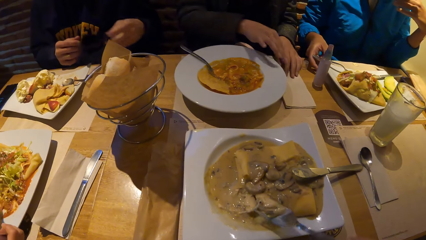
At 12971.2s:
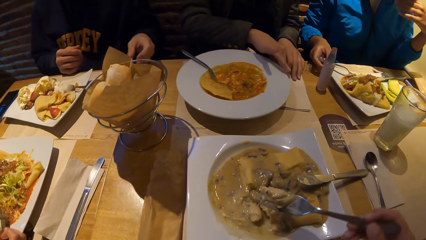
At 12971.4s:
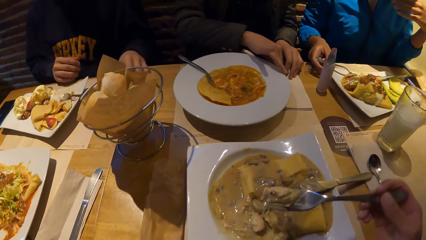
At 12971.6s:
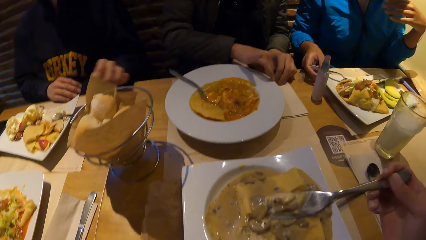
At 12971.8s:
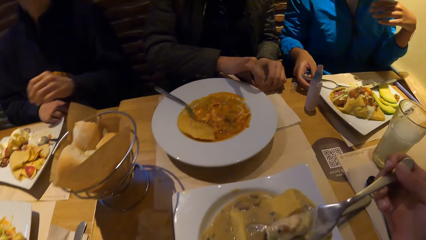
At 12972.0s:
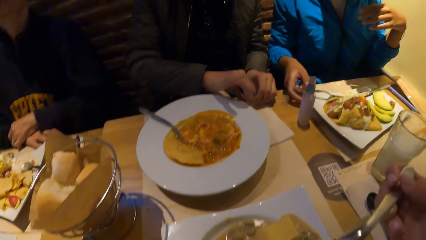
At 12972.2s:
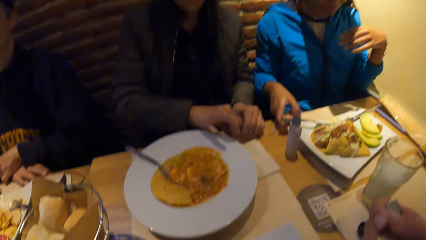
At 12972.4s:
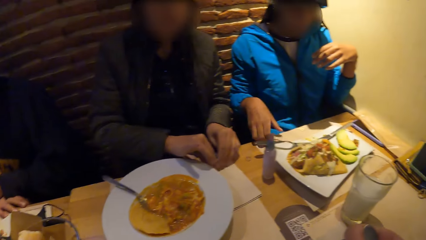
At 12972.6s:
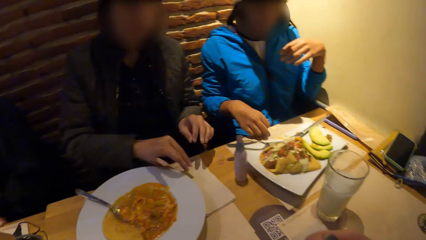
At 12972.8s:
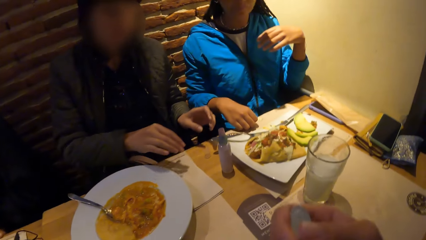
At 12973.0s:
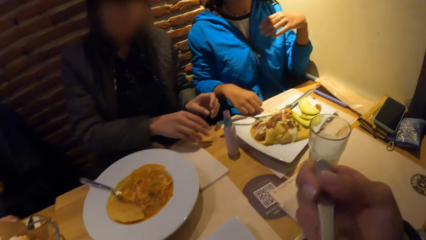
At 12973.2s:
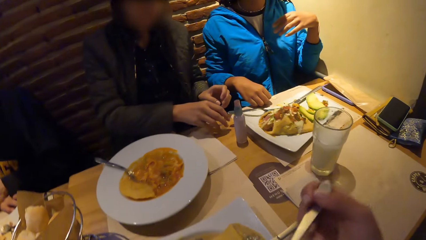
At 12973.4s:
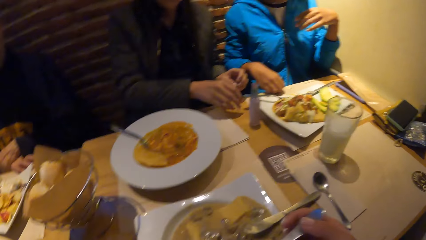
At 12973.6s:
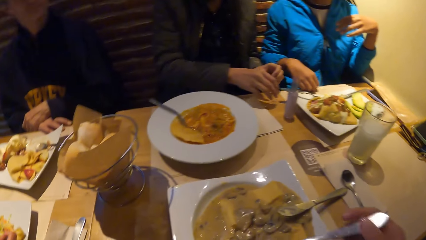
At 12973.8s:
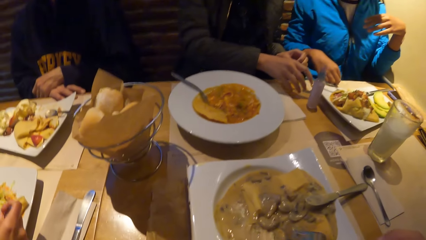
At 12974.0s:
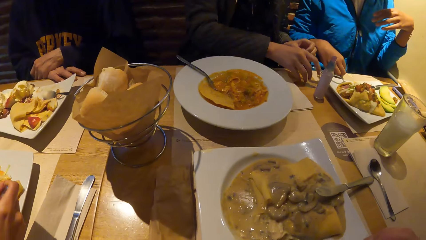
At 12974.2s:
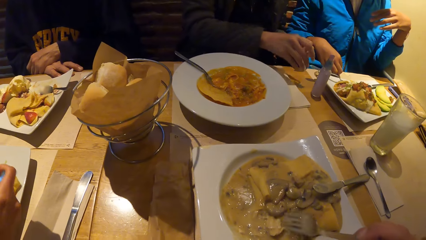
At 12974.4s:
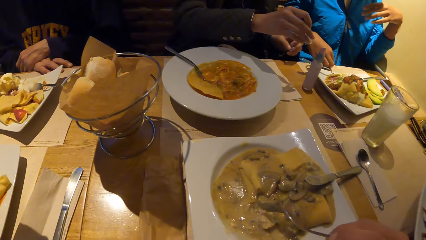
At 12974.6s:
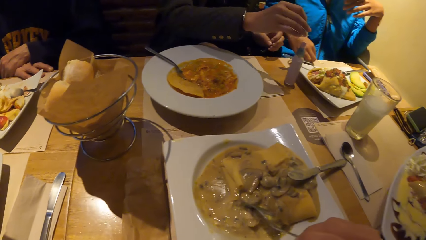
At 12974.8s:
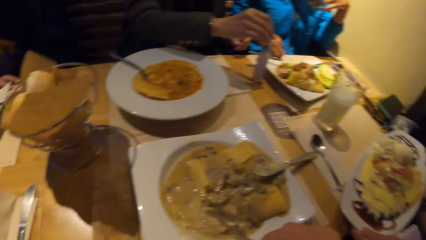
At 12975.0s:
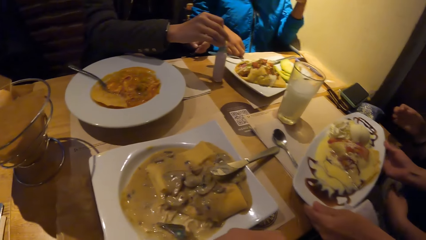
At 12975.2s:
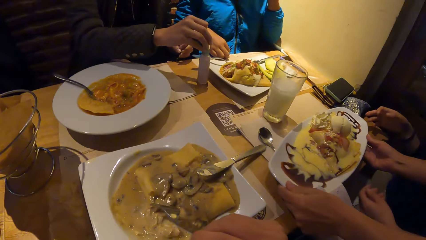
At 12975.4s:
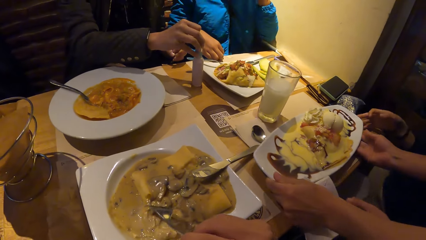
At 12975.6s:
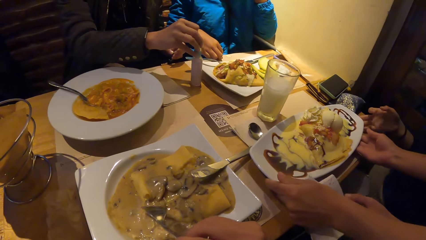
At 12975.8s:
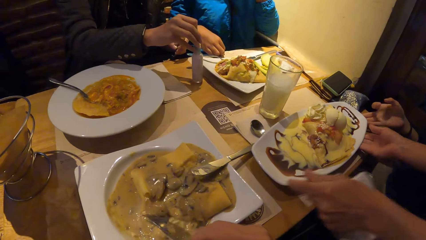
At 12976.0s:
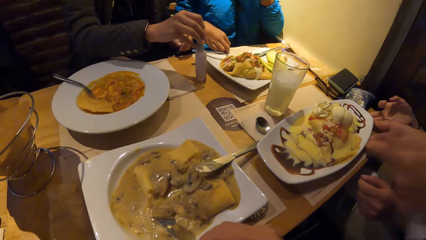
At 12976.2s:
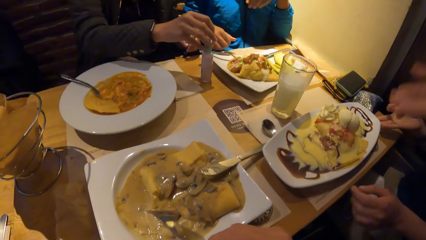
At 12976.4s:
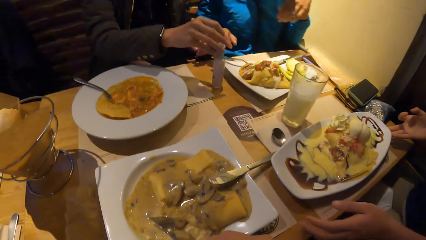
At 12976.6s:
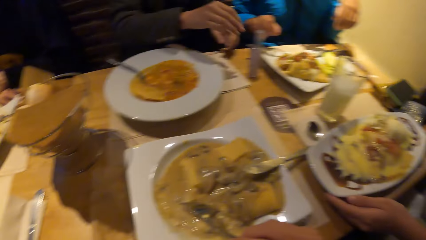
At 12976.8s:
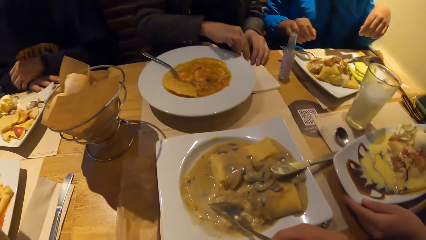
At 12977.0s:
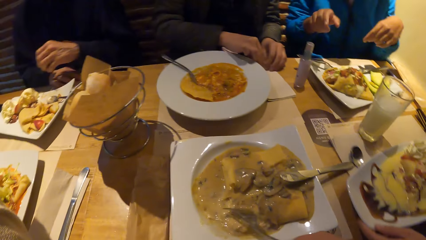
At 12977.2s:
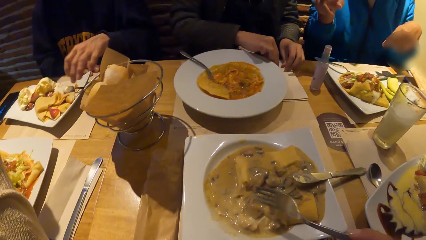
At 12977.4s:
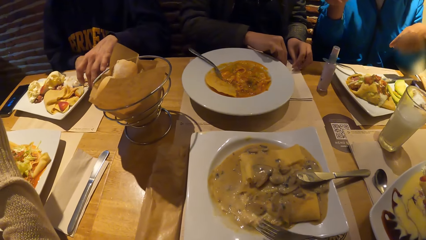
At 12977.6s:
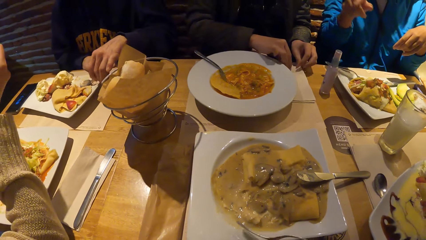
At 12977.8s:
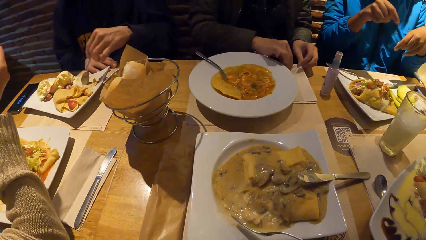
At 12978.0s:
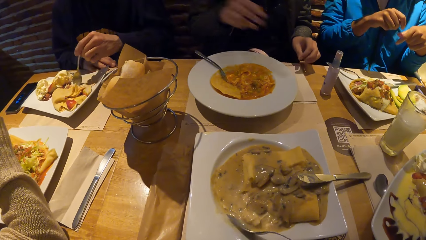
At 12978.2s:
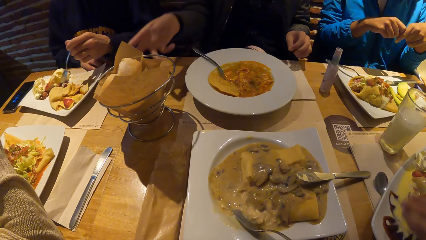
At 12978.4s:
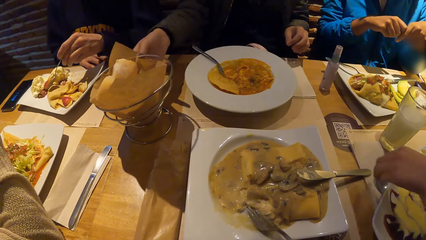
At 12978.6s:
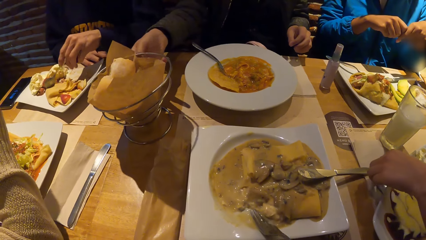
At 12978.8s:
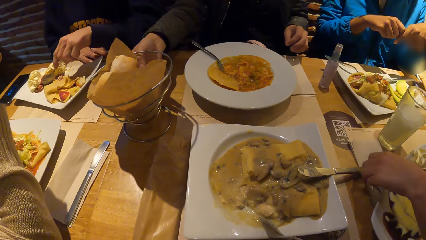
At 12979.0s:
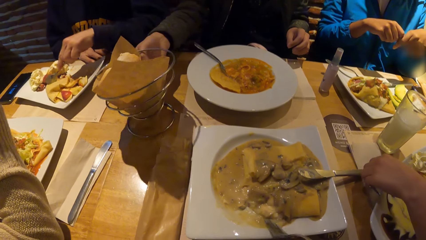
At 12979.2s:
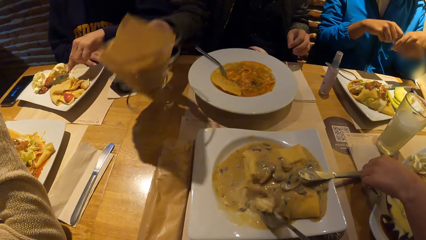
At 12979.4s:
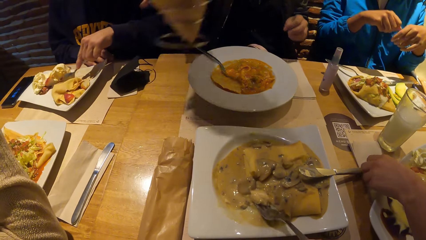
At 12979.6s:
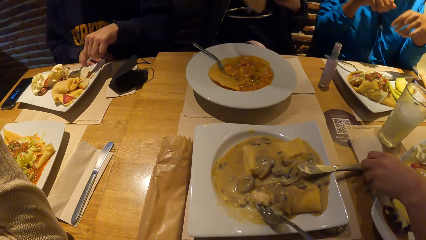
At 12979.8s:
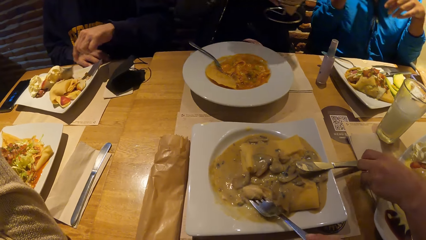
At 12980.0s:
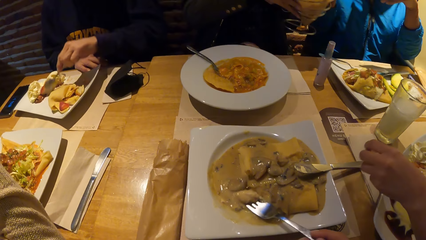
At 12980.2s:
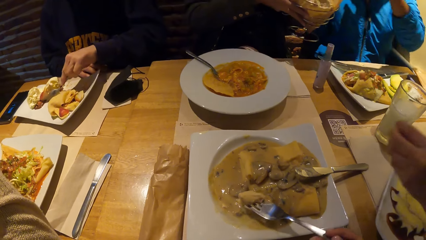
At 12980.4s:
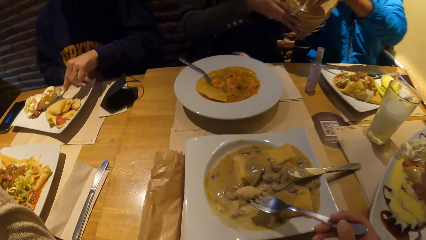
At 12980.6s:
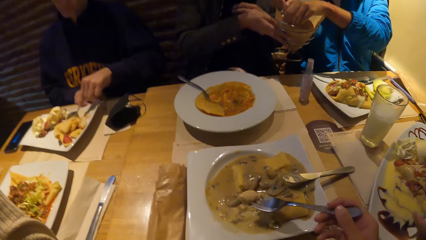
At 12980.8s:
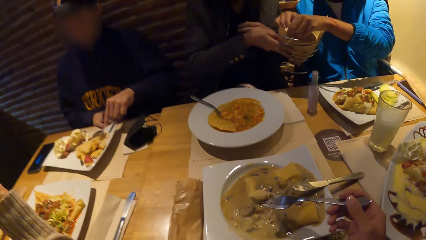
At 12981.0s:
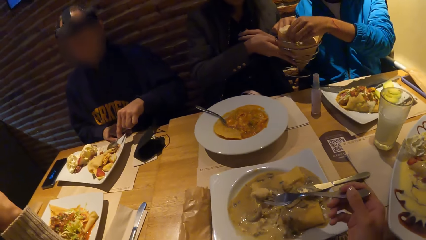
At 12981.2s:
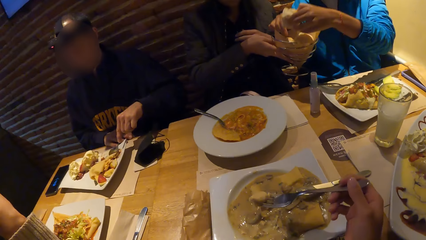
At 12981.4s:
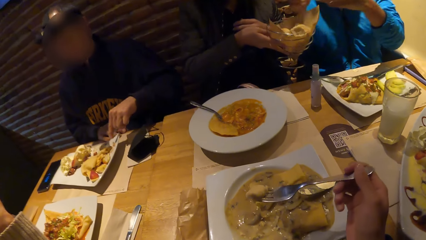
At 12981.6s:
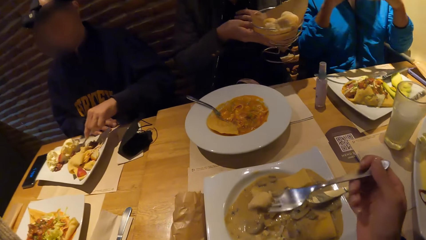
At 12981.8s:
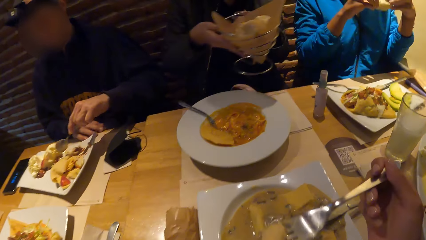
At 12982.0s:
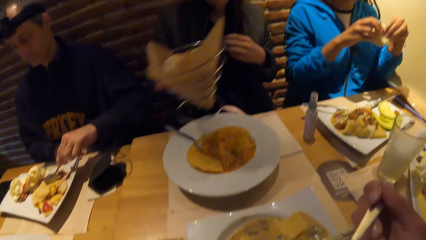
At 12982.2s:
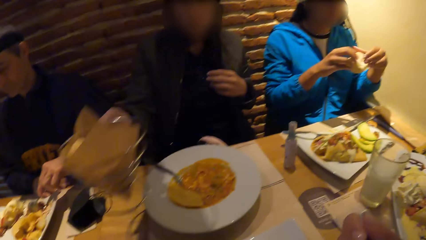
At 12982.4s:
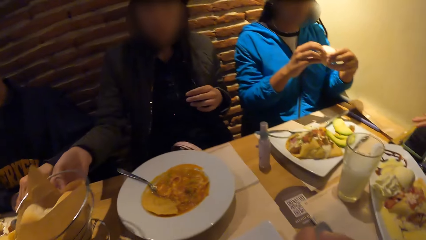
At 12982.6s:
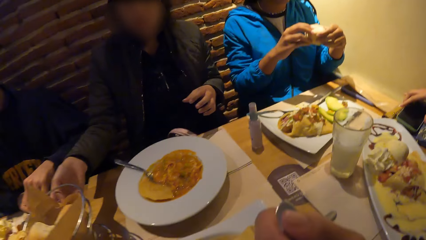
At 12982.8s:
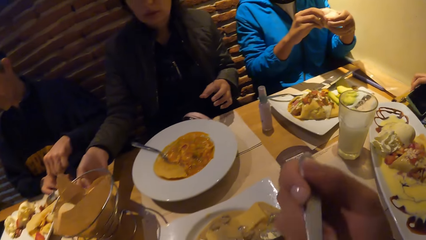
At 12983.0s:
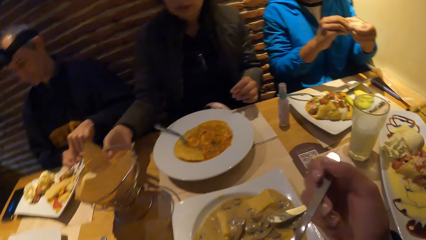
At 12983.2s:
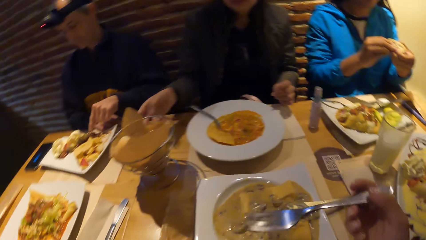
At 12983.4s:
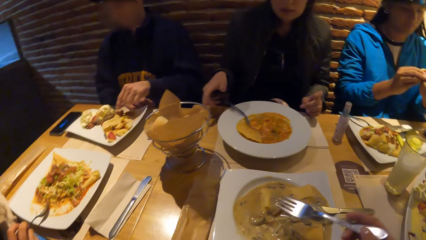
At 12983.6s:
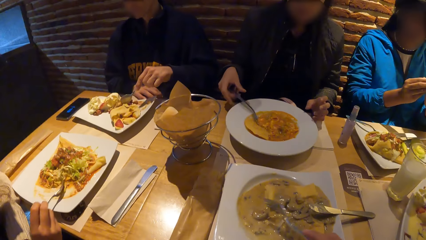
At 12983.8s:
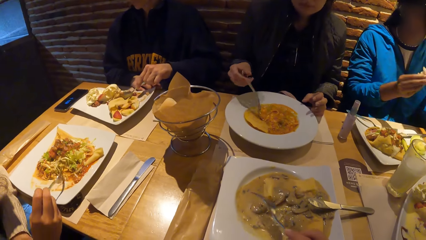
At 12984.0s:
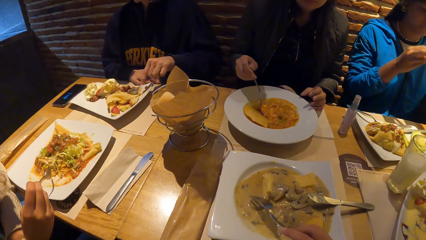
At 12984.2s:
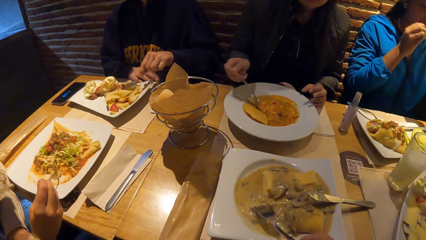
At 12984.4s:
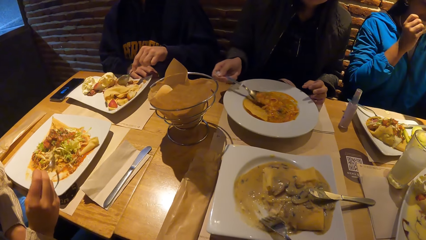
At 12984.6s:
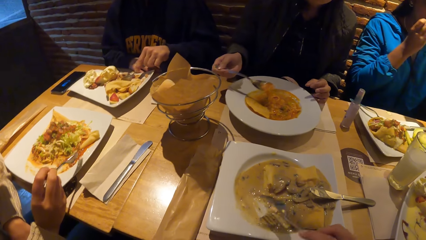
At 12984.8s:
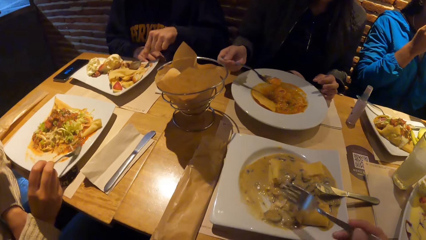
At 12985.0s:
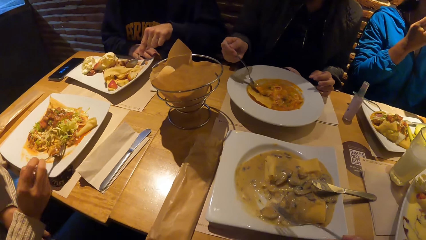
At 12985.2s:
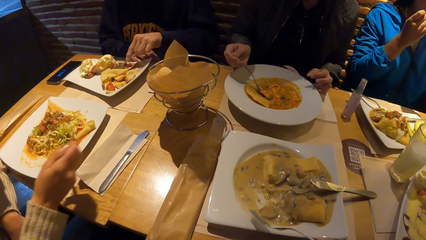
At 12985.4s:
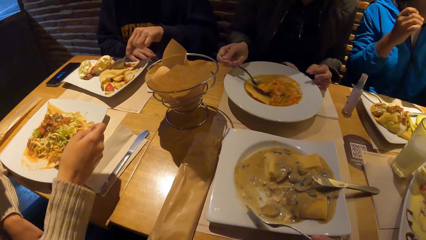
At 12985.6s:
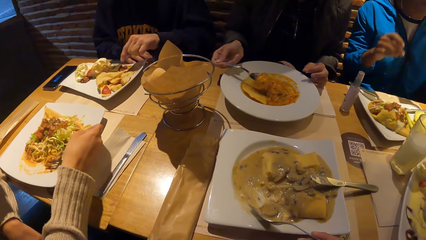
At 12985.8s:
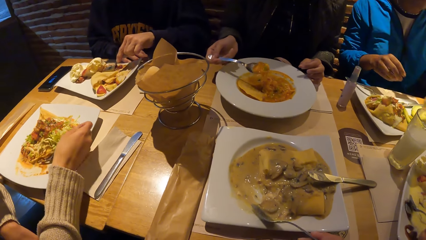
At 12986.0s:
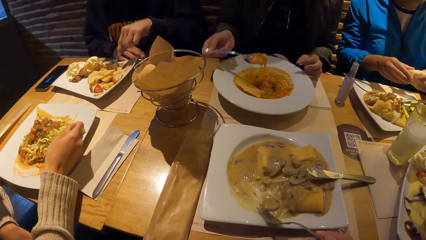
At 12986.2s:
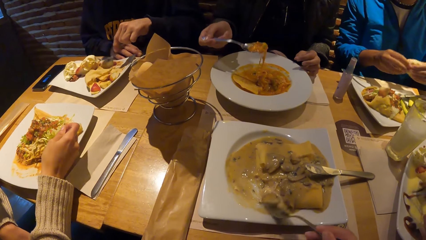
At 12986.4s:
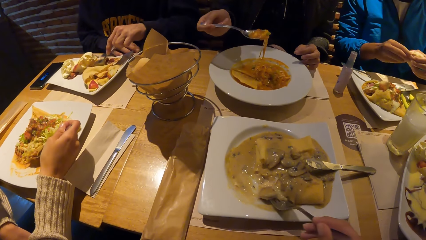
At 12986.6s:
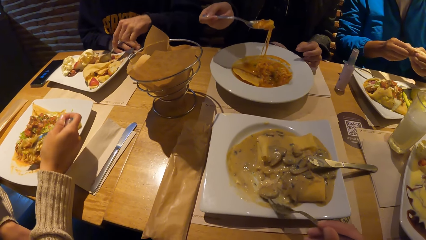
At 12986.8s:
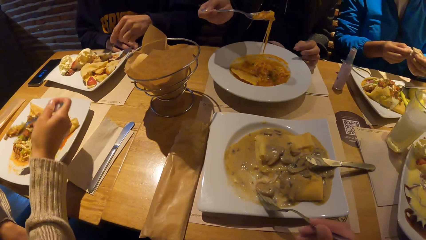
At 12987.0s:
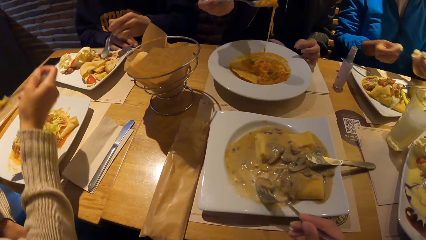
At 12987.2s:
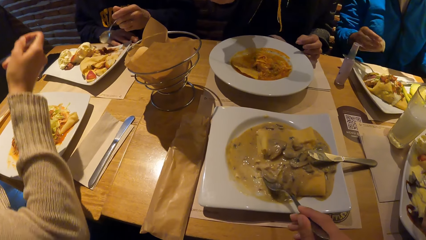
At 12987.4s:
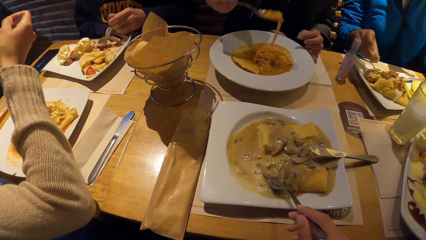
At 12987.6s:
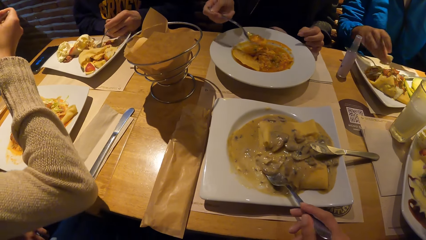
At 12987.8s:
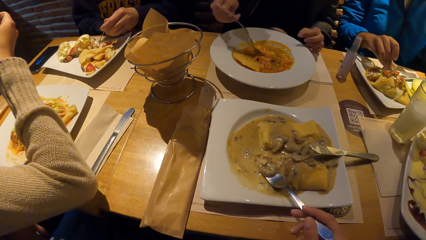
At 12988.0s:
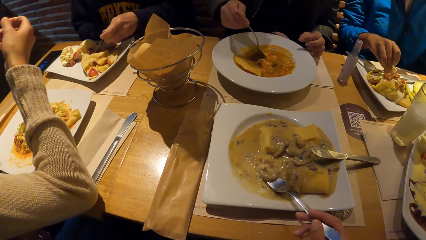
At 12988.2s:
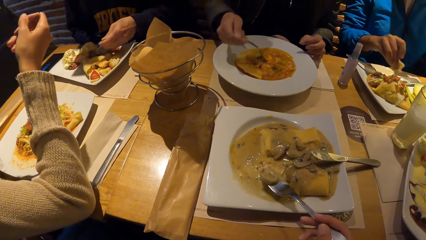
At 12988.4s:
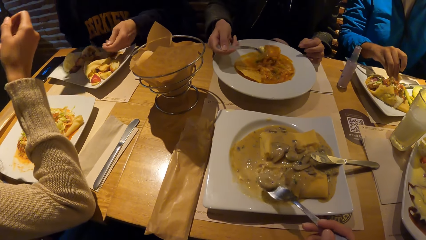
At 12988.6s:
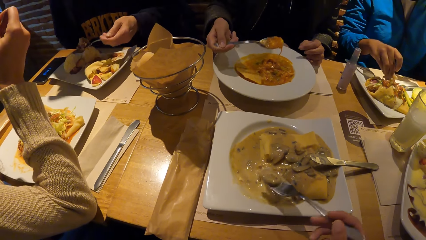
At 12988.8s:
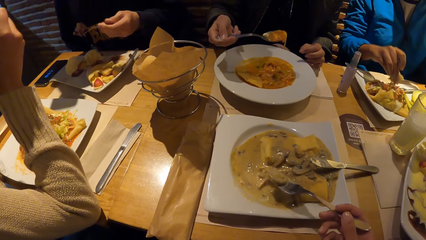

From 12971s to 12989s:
The camera wearer puts his food in his mouth with a spoon in his right hand. A woman pushes the plate. She adjusts the plate of pancake on the table with both hands. Another woman wipes both hands with a napkin on the table. A third woman points to a bowl of napkins on the table with her right hand. A man picks up a spoon from a plate on the table with his left hand. The second woman picks up the bowl of napkins from the table with her right hand. The man scoops pancake from the plate on the table with the spoon in his left hand. The first woman picks up a spoon from the table with her left hand. The third woman picks up a napkin from the bowl of napkins with her left hand and touches the bowl of napkins with her right hand. A fourth woman takes the meat. The second woman drops the bowl of napkins on the table with her right hand. A fifth woman eats salad from a plate on the table with a fork in her right hand. The second woman picks up a spoon from the plate with her right hand, wipes her mouth with the napkin in her hands, and eats the yam porridge from the plate with the spoon in her right hand. The fourth woman takes the food with the spoon. The third woman cuts a loaf of bread with both hands. A sixth woman takes the food with the spoon. The third woman touches potato sauce in a plate on the table with the piece of bread in her right hand.
